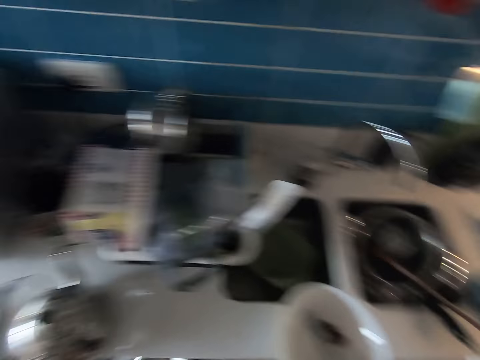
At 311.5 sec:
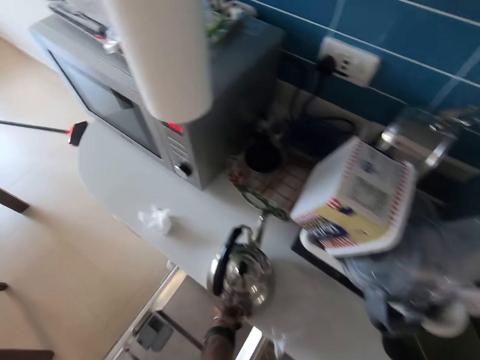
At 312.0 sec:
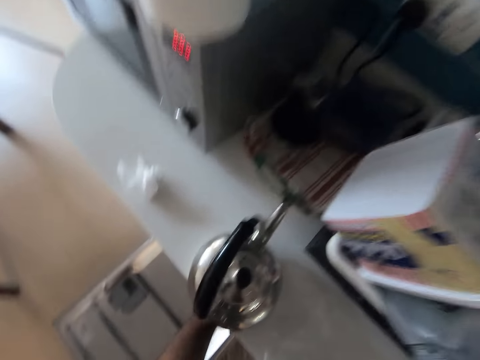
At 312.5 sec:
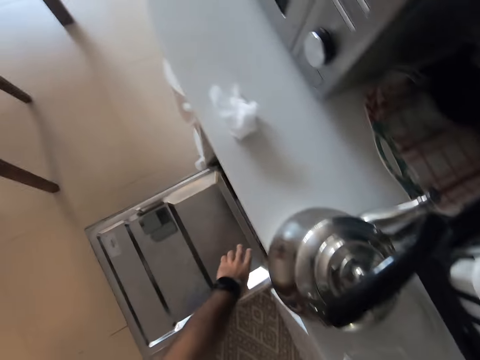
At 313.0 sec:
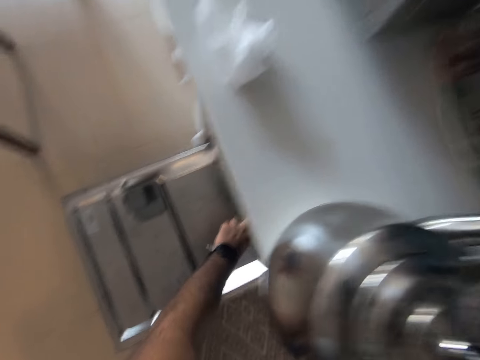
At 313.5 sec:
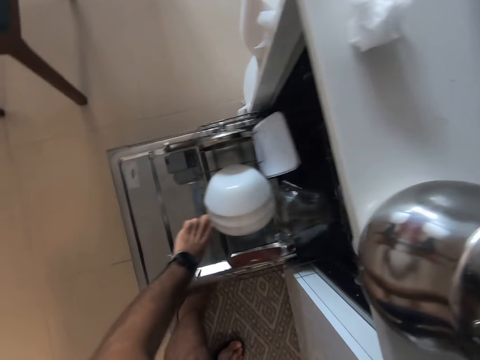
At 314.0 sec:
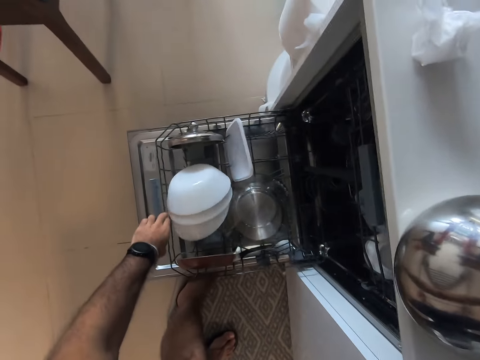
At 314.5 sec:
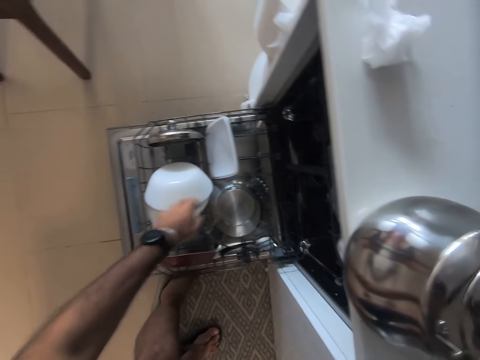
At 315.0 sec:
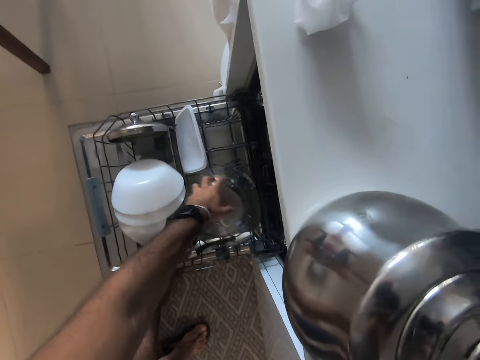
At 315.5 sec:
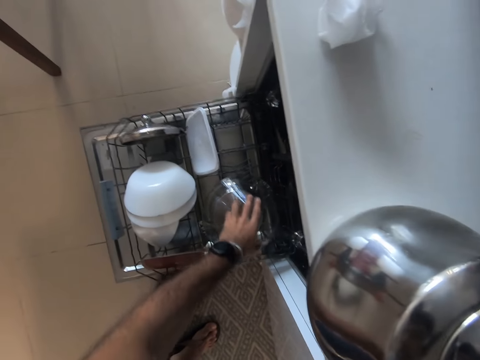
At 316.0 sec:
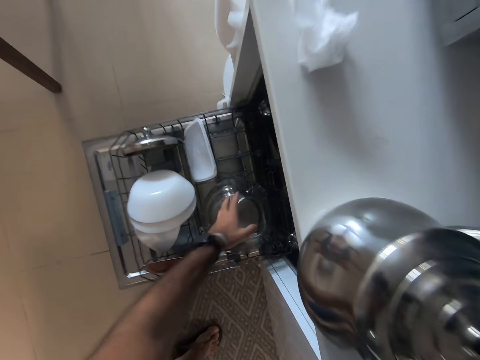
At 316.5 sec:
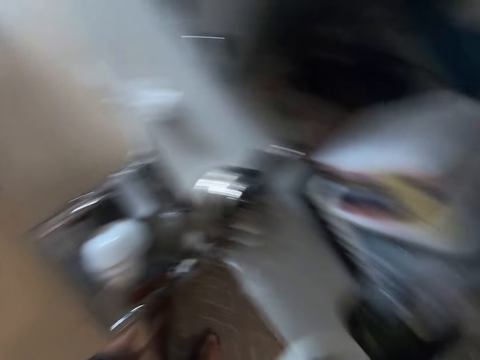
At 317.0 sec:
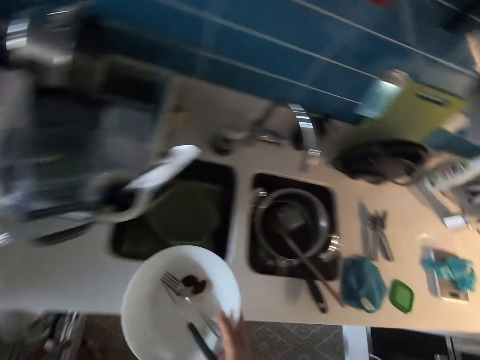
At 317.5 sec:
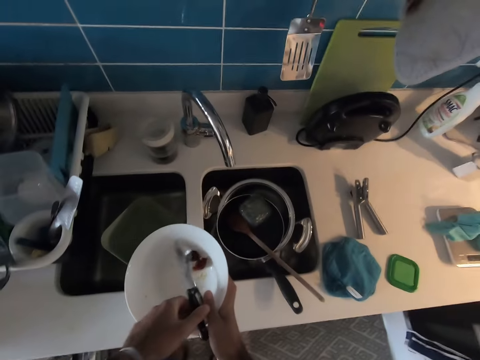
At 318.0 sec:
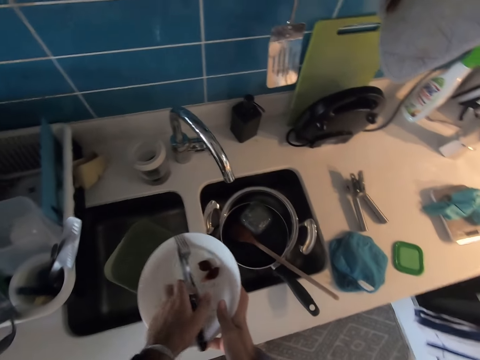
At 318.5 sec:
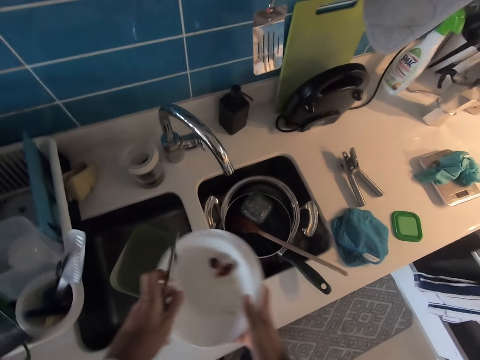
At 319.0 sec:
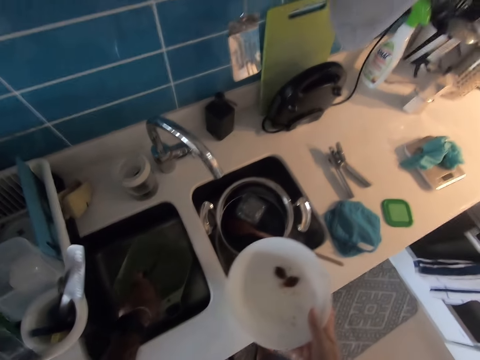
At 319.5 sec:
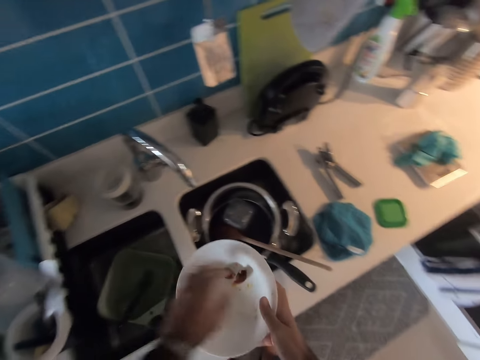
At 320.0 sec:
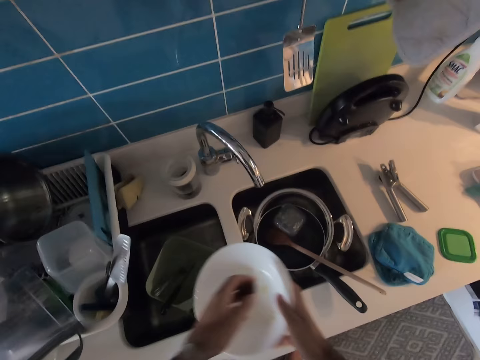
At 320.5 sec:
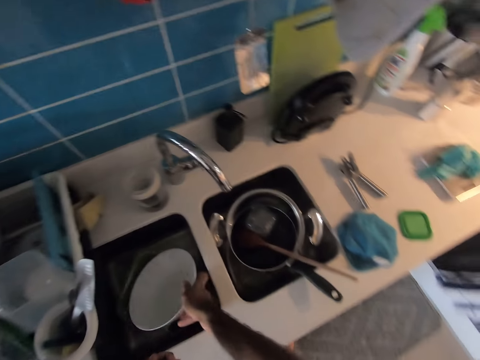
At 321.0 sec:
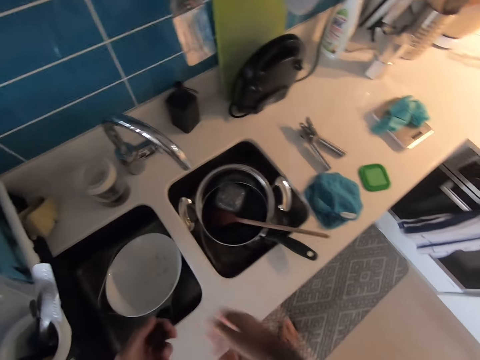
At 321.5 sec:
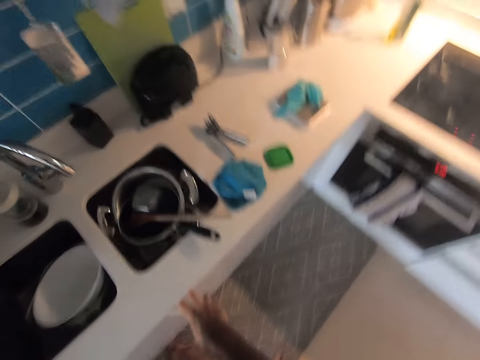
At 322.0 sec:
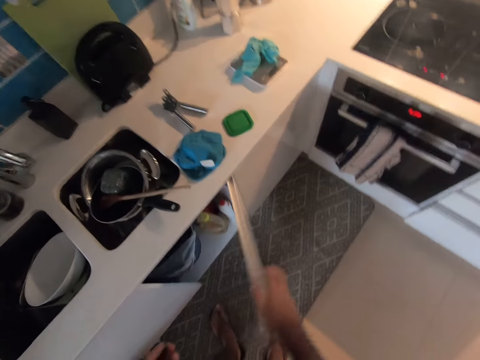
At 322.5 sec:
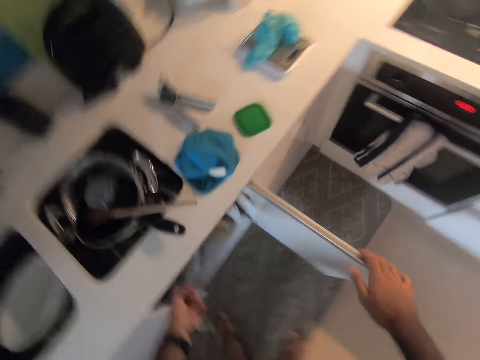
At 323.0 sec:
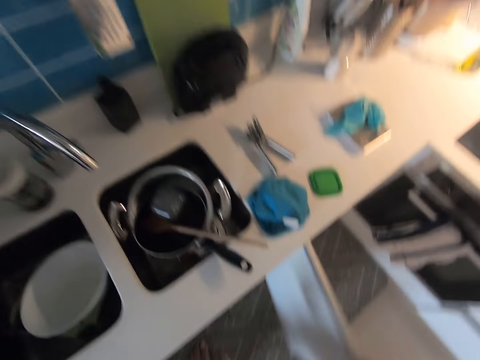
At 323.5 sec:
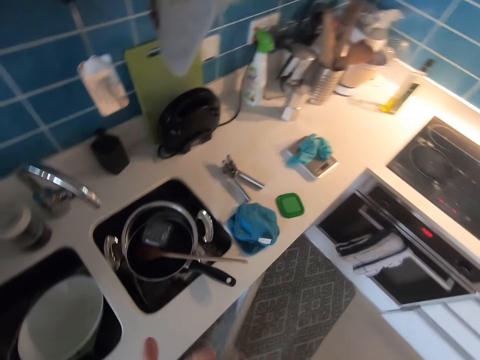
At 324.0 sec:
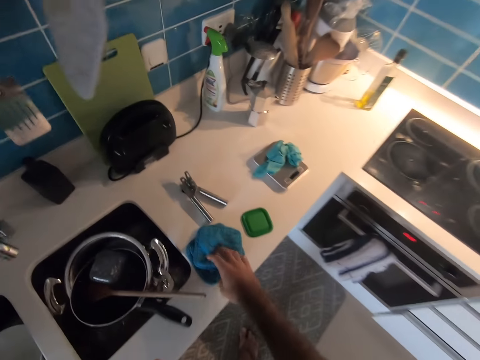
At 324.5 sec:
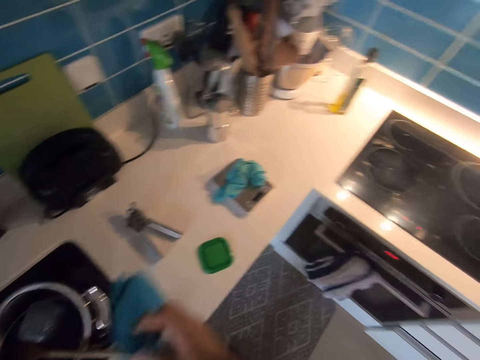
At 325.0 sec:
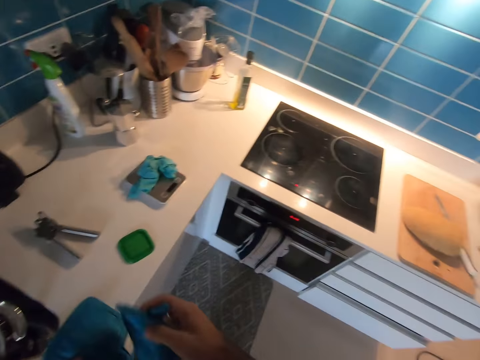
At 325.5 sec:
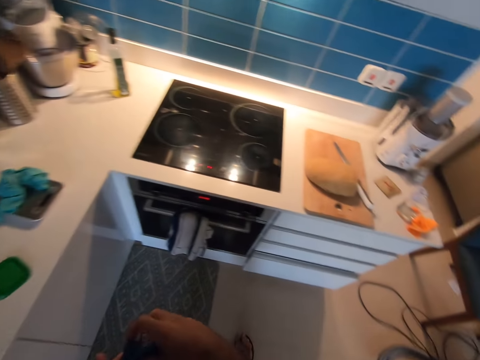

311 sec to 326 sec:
The camera wearer places the plate on the countertop and closes the utensils drawer. They draw a kitchen drawer open. They move a glass bowl. They pick the cutlery from the plate. They put the cutlery in the sink. They pick seeds from the plate. They place the plate in the sink. They open the kitchen cabinet. They throw the seeds in the dust bin. They close the kitchen cabinet. They pick up a towel on the countertop.

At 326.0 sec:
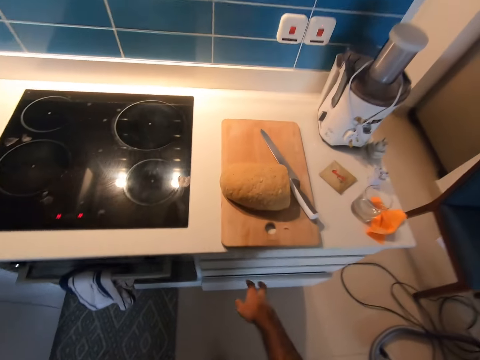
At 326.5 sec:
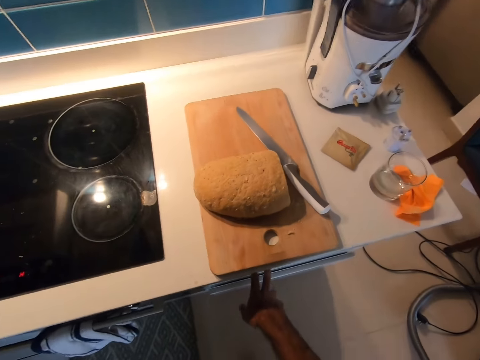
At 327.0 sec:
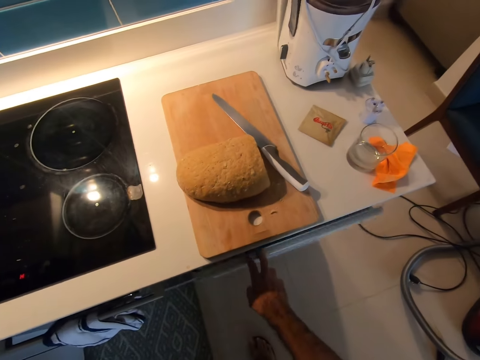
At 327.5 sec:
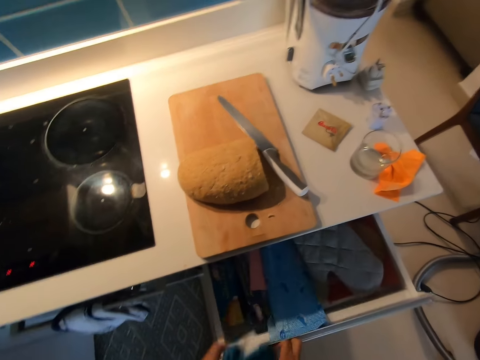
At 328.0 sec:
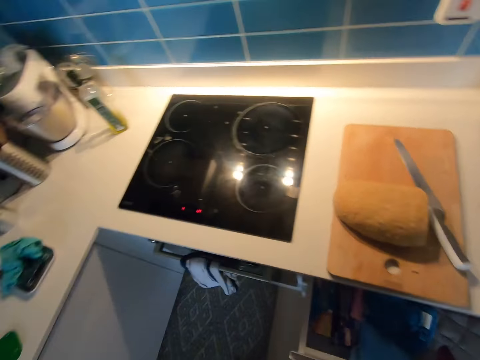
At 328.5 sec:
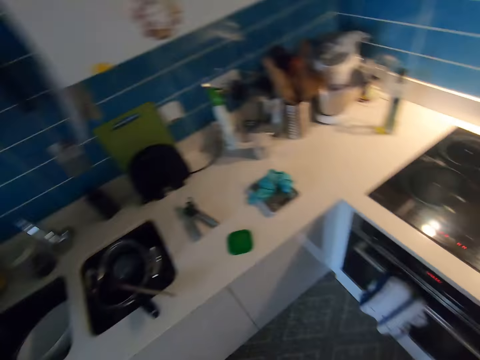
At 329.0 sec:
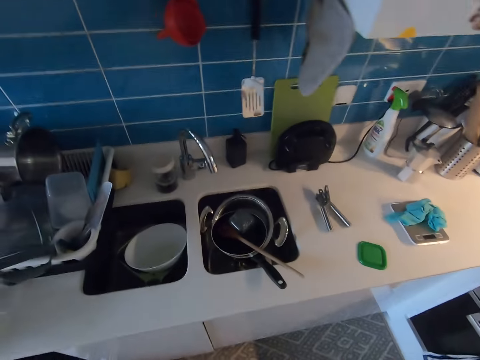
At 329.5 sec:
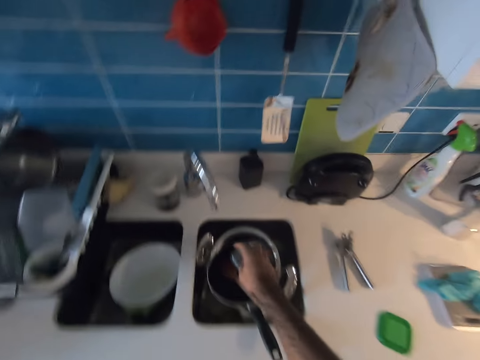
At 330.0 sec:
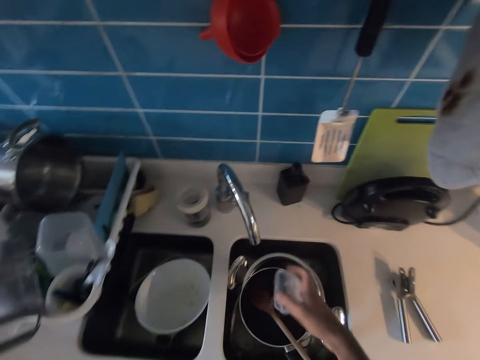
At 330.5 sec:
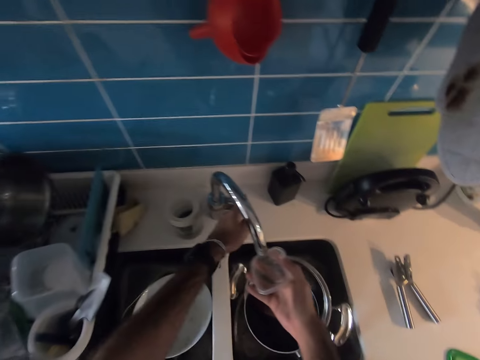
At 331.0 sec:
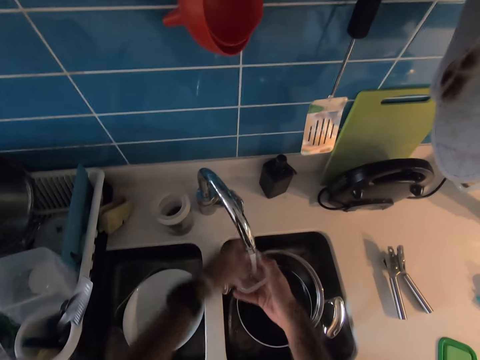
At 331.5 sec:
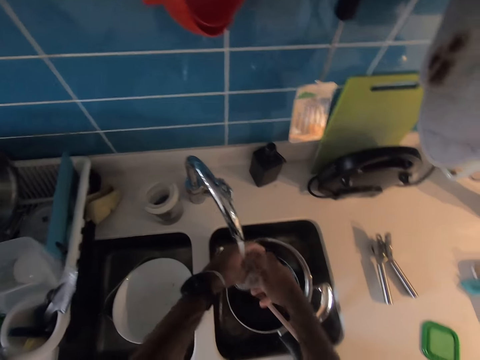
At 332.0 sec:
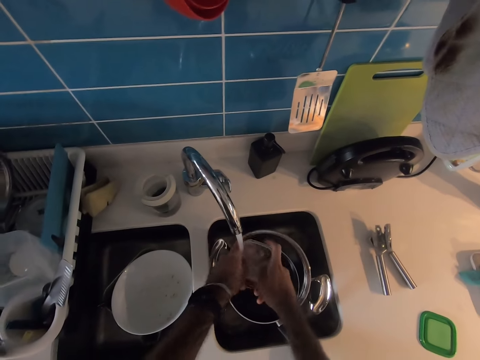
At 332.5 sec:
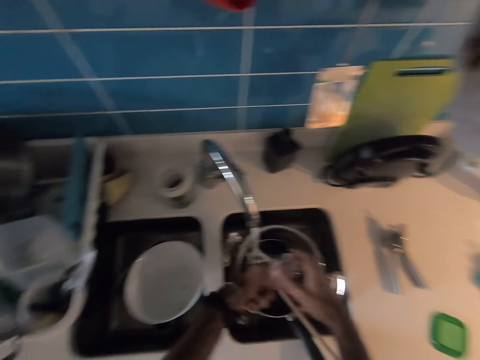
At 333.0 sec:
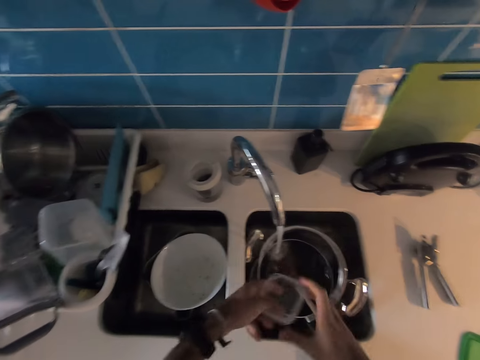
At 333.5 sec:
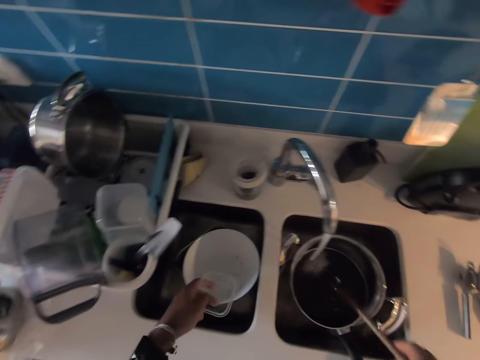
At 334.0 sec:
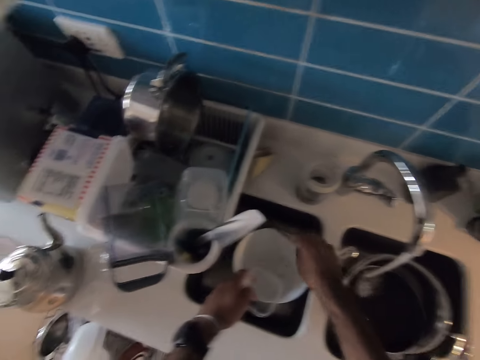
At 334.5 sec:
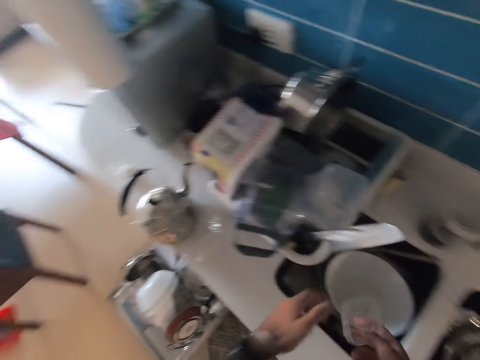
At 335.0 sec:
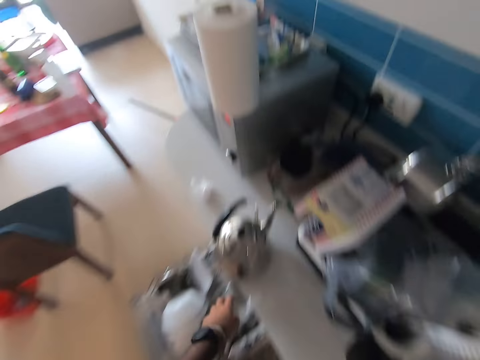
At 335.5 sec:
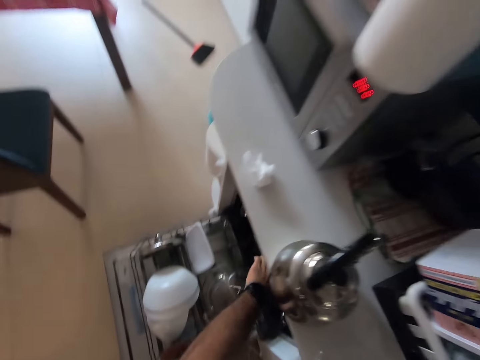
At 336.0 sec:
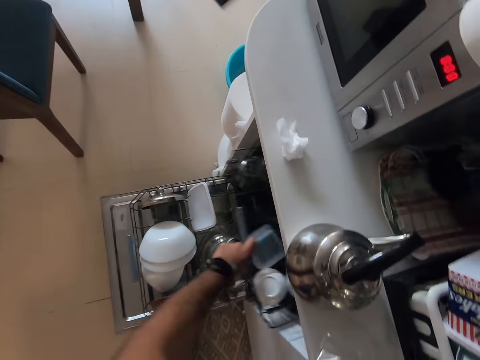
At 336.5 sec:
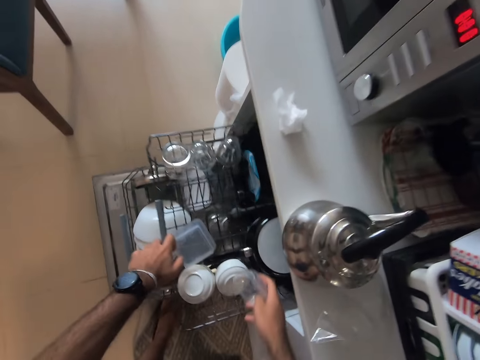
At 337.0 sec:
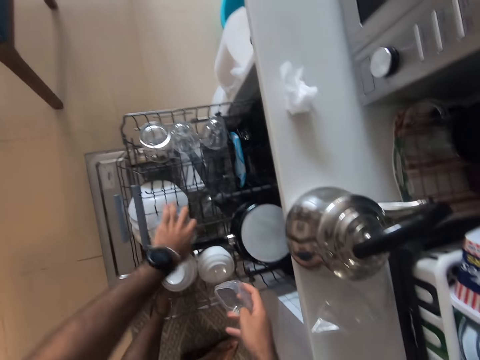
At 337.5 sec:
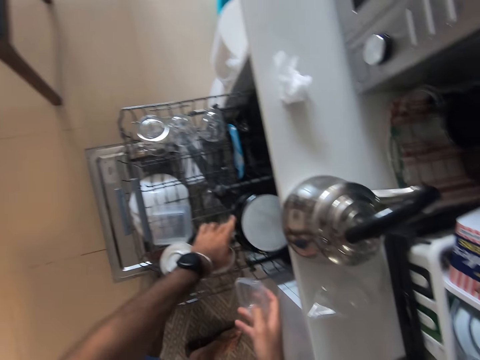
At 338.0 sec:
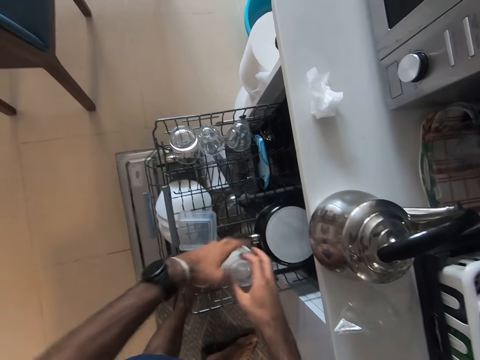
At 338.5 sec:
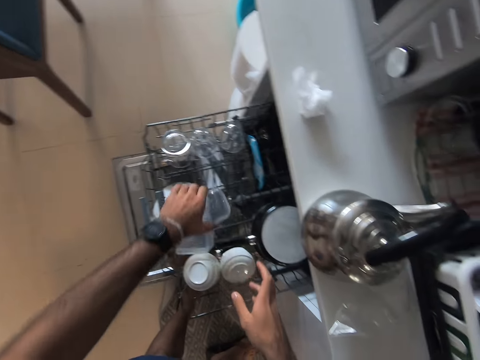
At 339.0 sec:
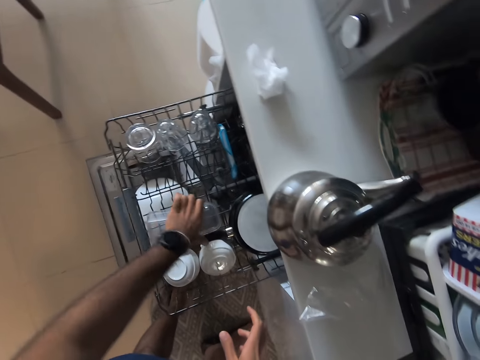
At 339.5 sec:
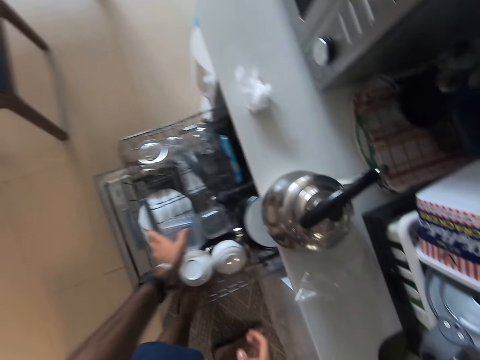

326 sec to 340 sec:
The camera wearer opens a drawer. They throw the cloth towel in the drawer. They pick up a plastic dish. They turn on the tap. They rinse the plastic dish. They pick up a cooking stick or wooden serving spoon. They move the wooden serving spoon. They throw the cooking stick in the sink. They open the utensils drawer. They move dishes in the drawer. They place the plastic dish in the utensils washer.
